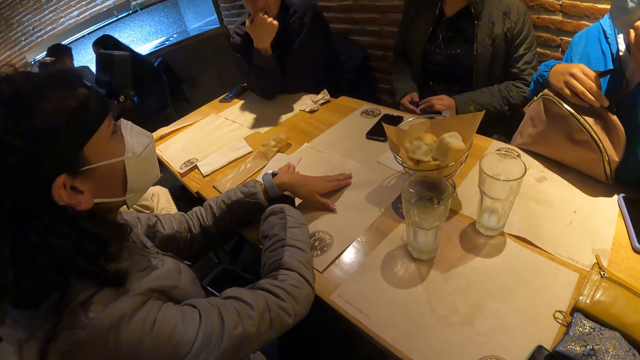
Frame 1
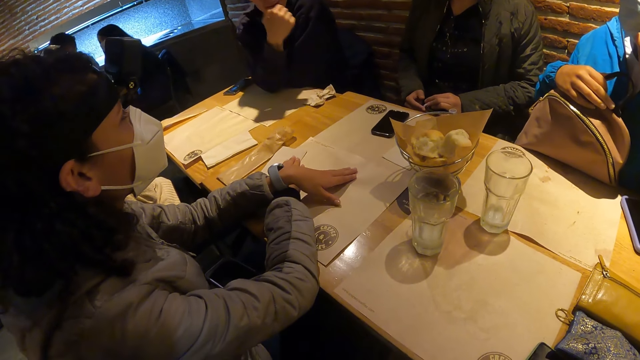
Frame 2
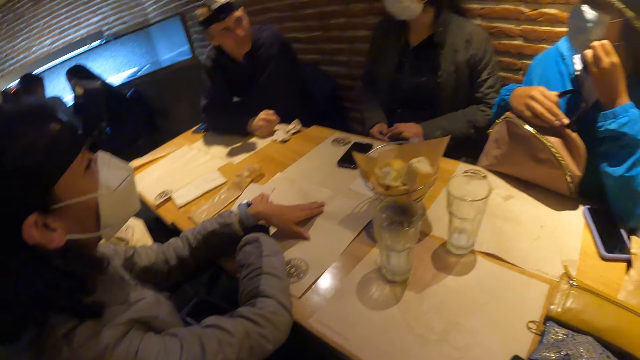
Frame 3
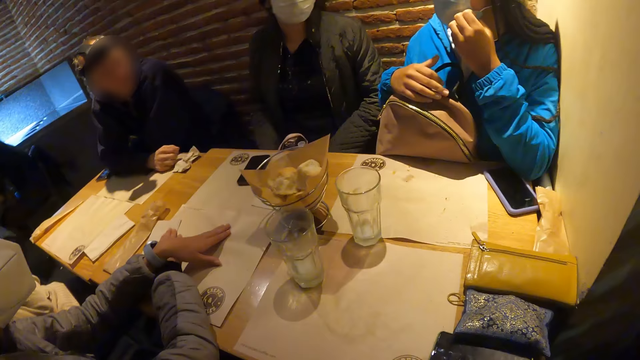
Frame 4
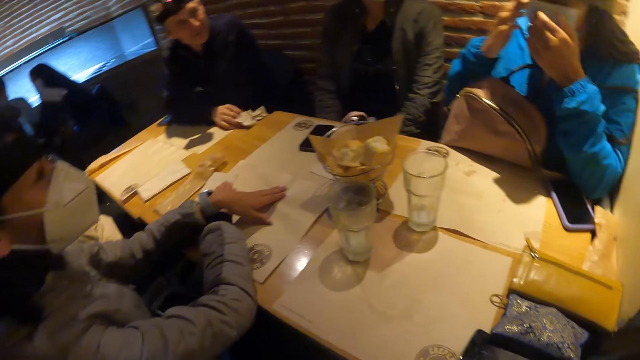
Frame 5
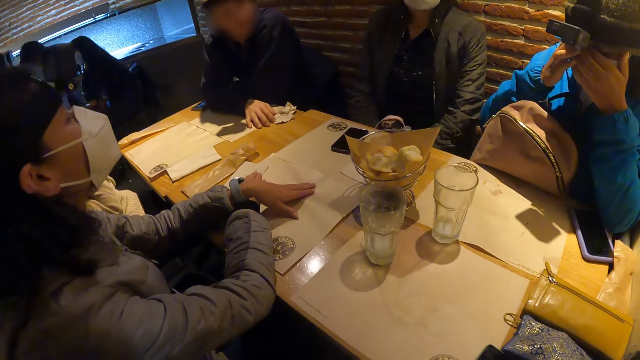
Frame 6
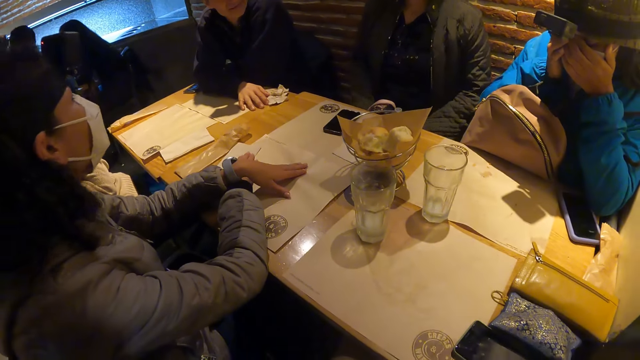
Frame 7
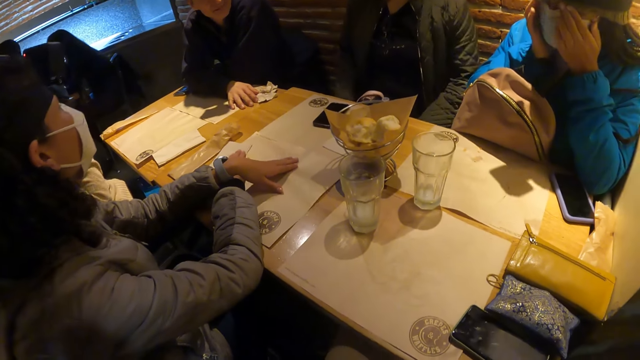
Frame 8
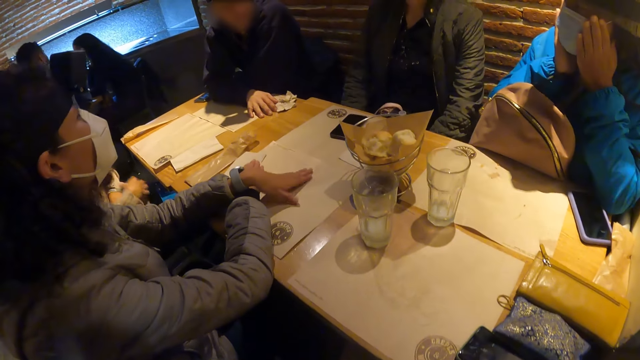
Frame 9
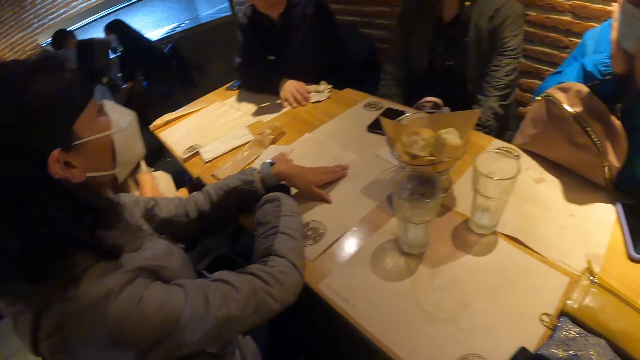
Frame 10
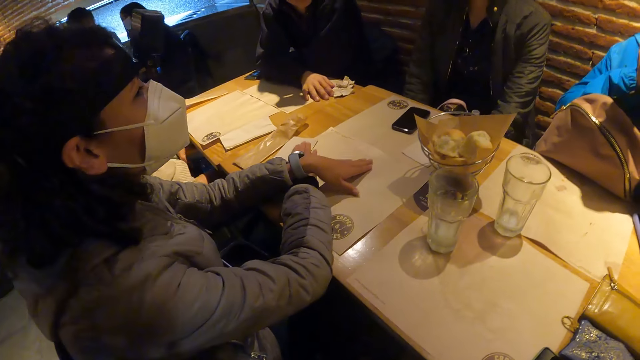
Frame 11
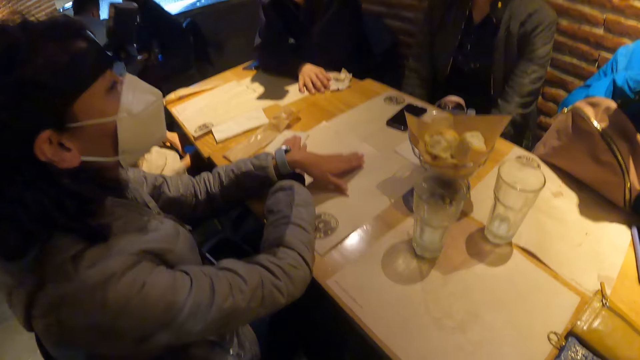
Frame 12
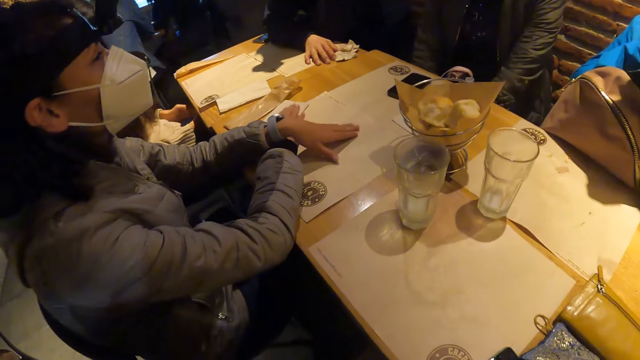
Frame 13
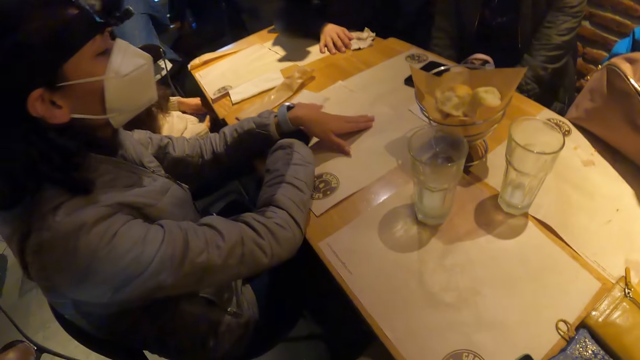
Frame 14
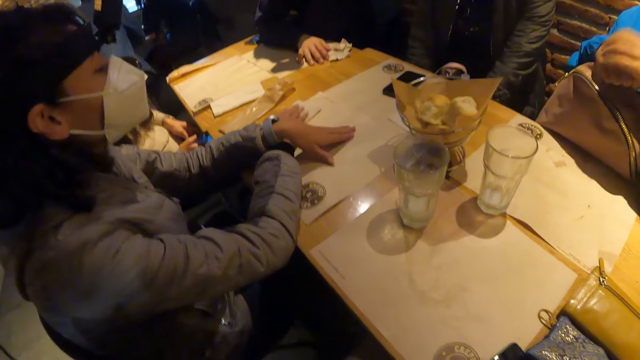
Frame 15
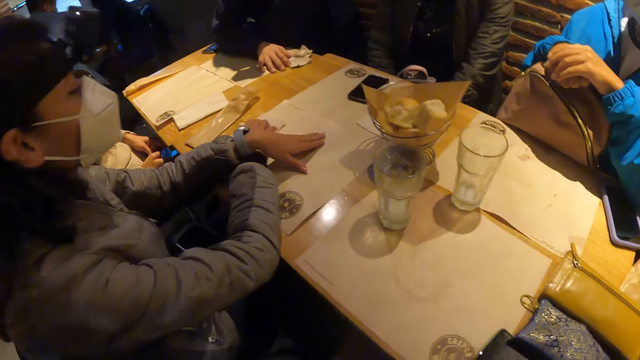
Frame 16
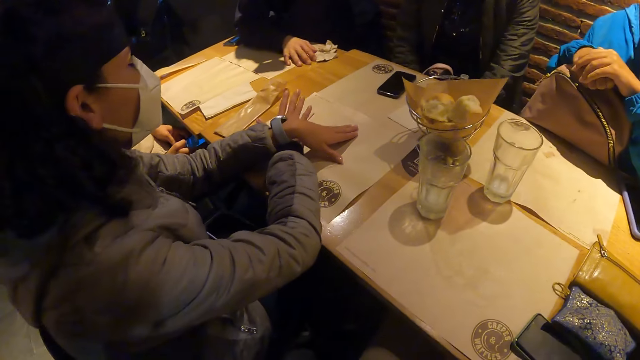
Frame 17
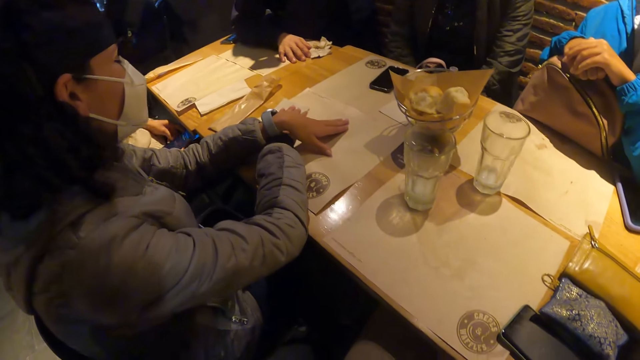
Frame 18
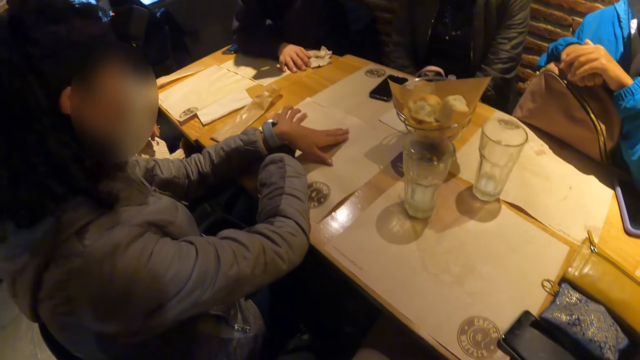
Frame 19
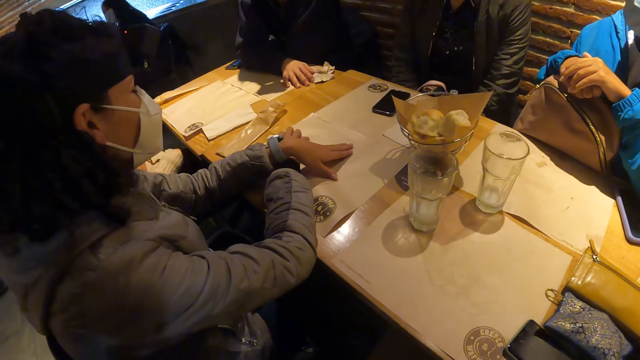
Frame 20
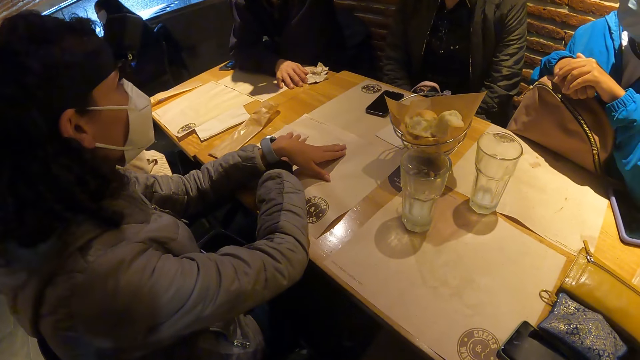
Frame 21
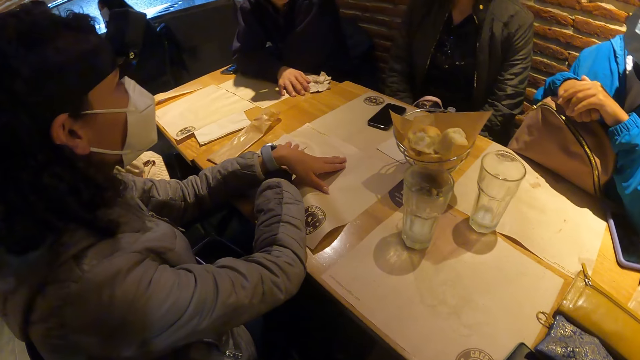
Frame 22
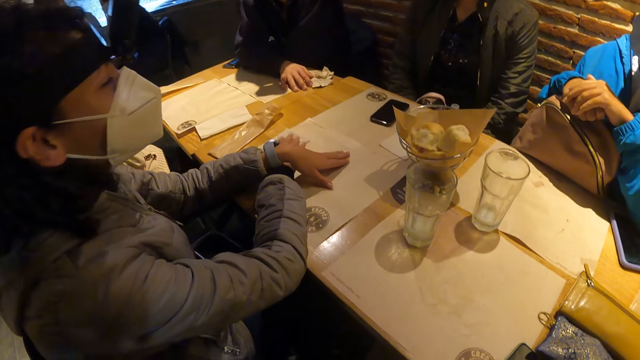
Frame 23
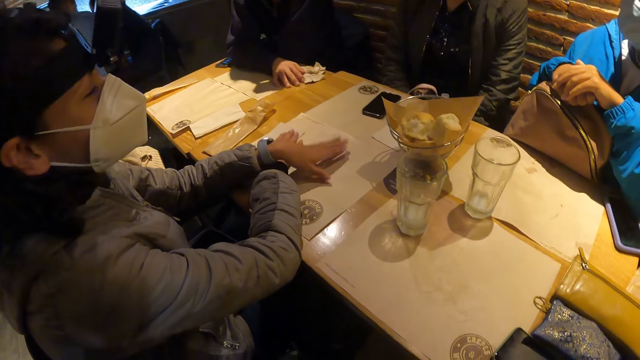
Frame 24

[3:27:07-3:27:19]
The woman touches her face with both hands.

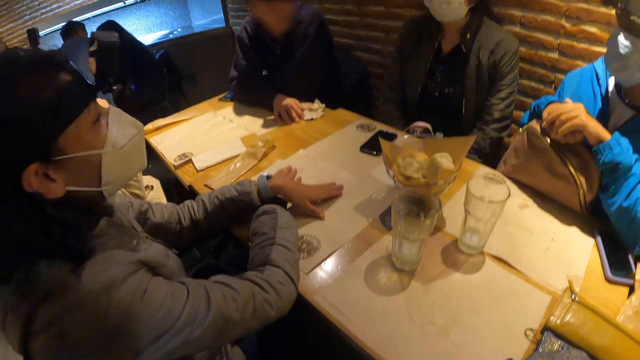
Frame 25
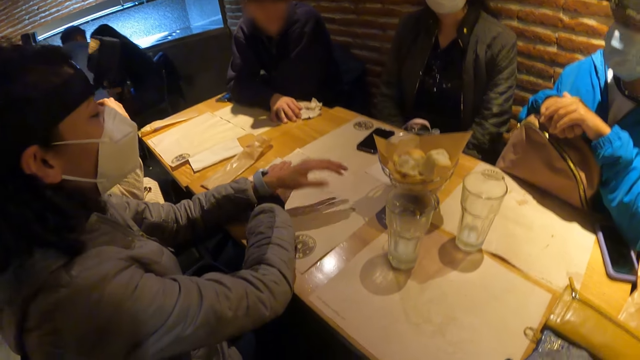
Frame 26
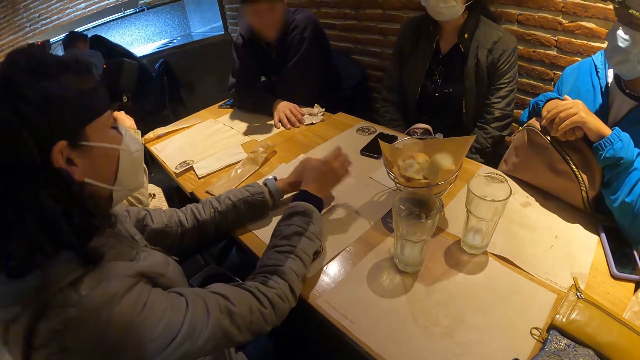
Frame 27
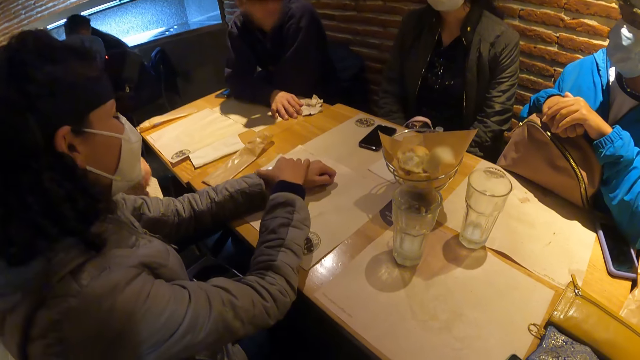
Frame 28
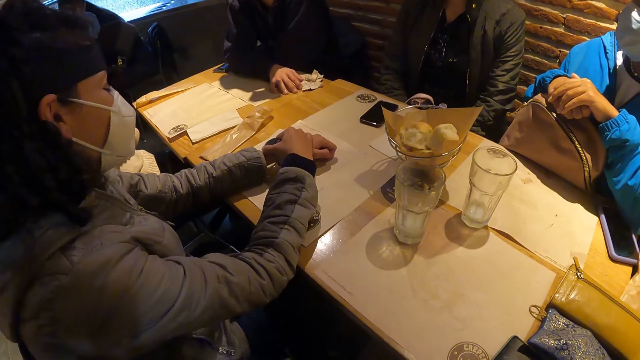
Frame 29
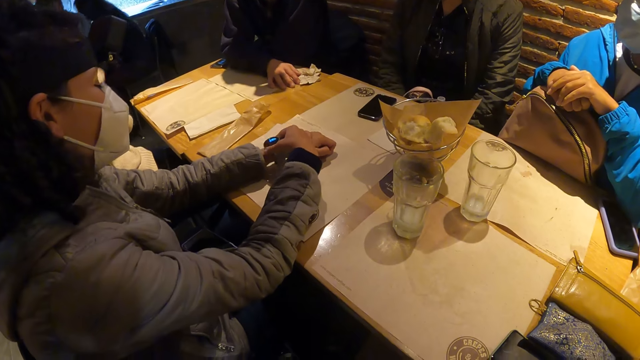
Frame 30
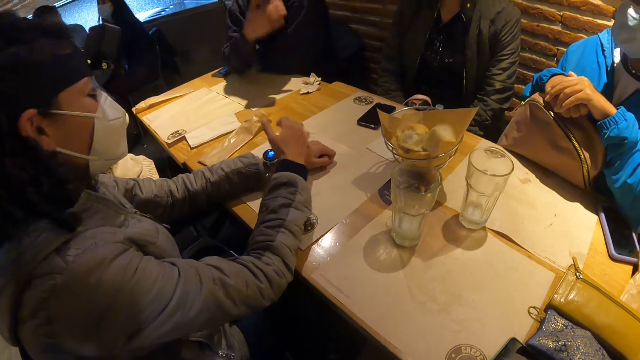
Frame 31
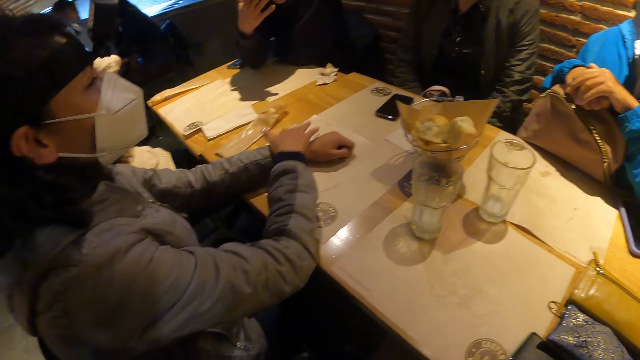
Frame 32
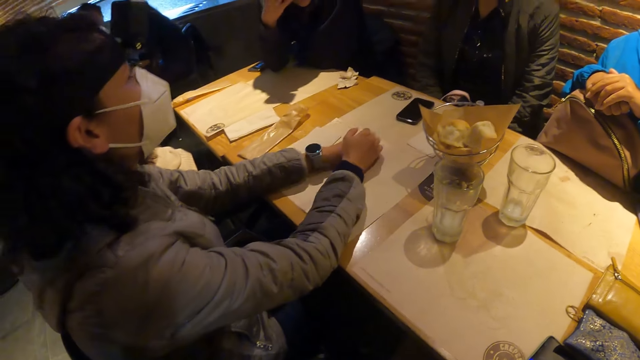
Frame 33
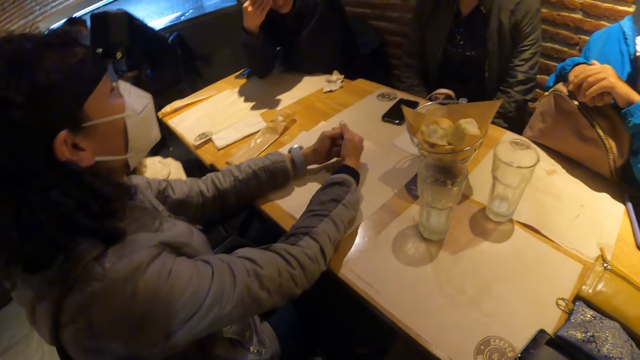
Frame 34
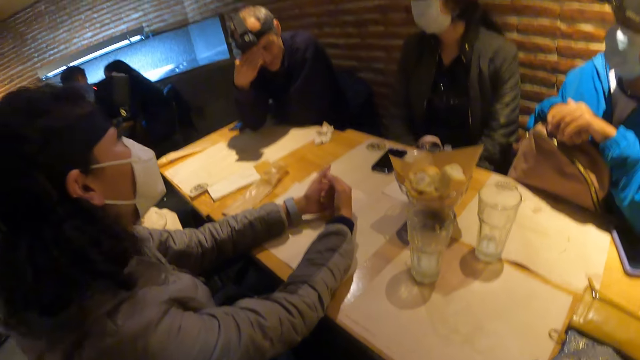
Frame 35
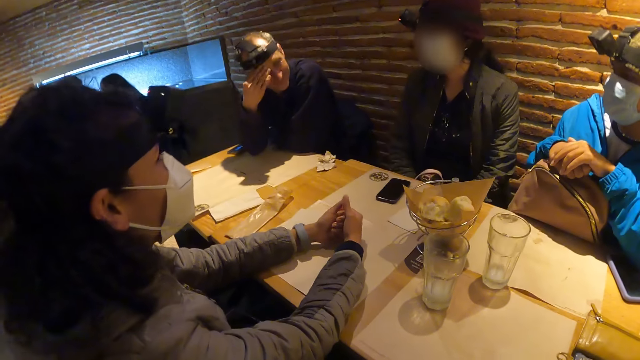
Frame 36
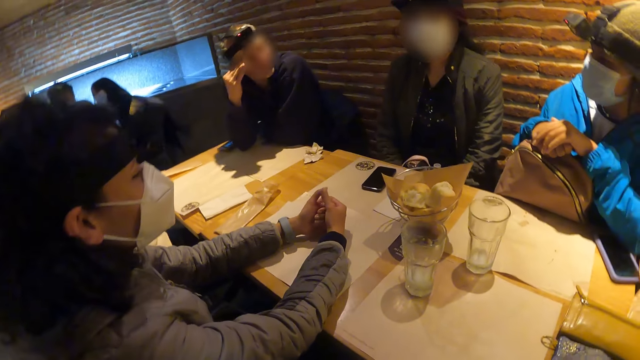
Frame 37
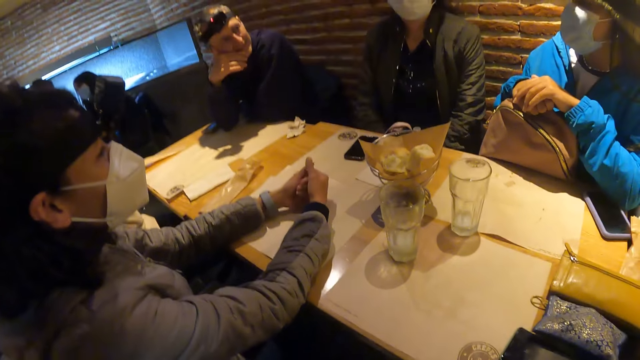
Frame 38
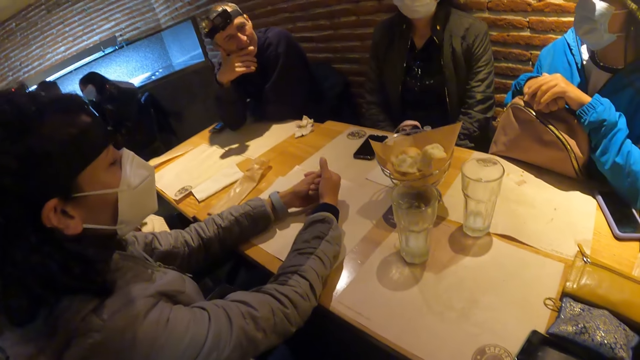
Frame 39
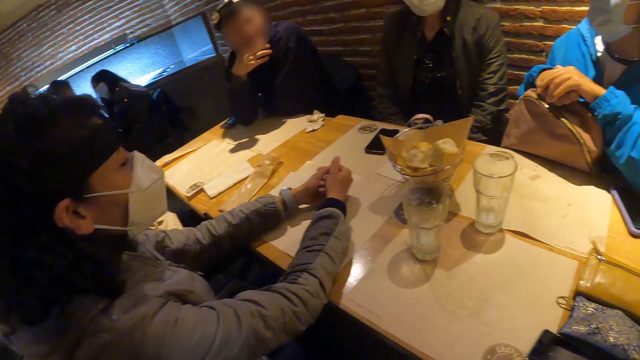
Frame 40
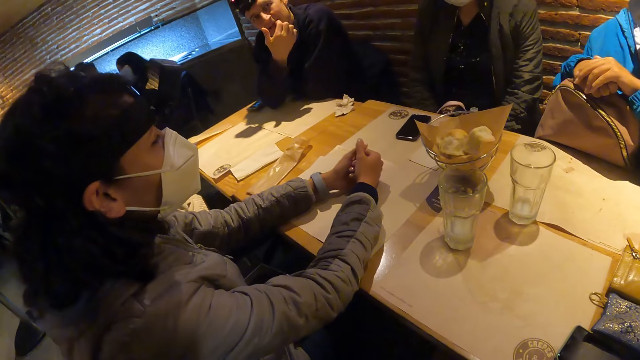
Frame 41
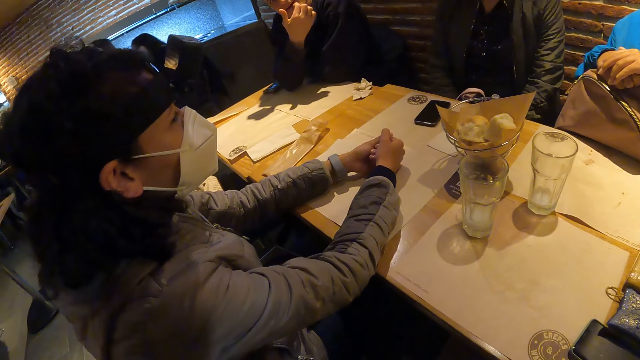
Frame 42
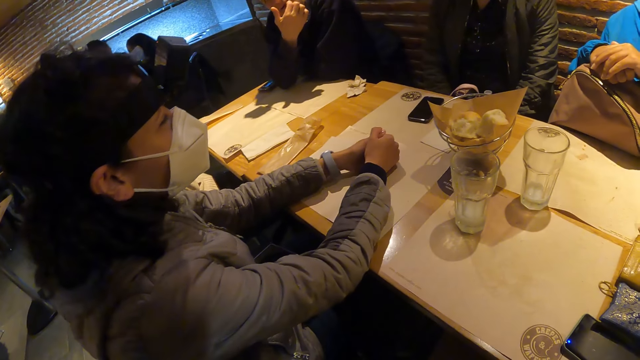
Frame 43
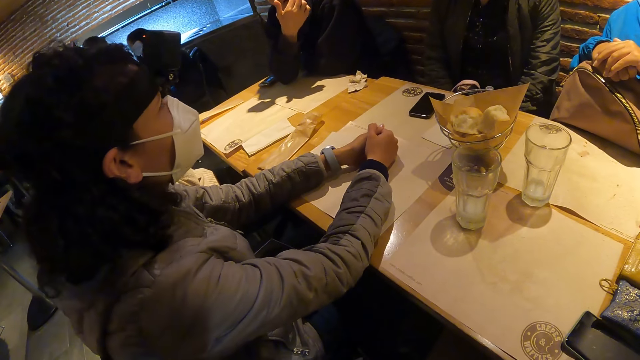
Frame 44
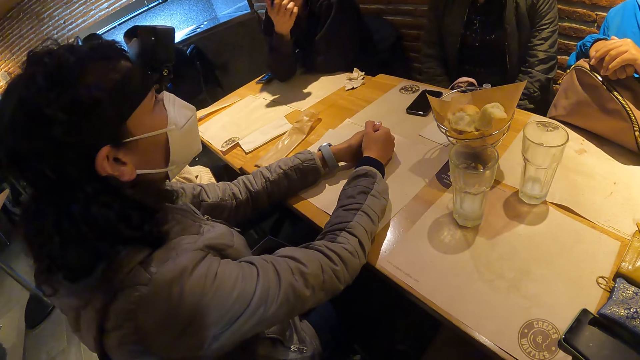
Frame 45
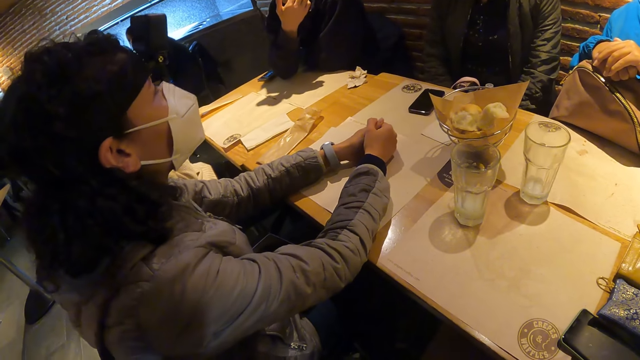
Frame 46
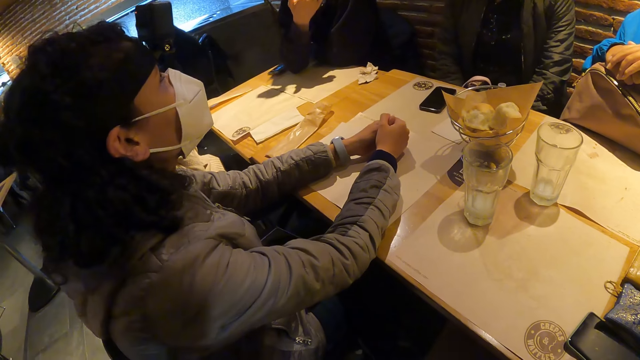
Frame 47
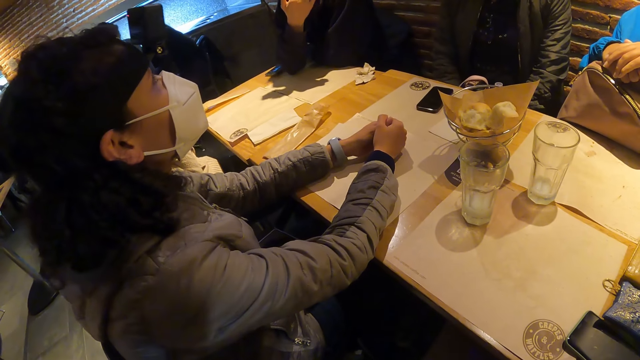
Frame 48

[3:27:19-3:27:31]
A woman operates a smartwatch on her left wrist with her right hand.
